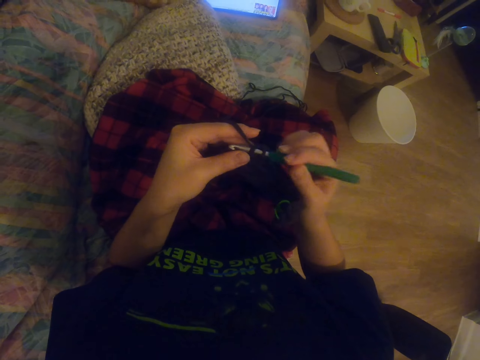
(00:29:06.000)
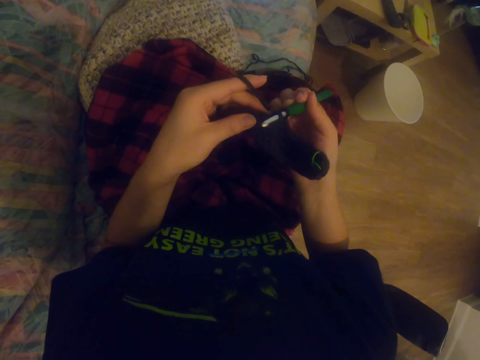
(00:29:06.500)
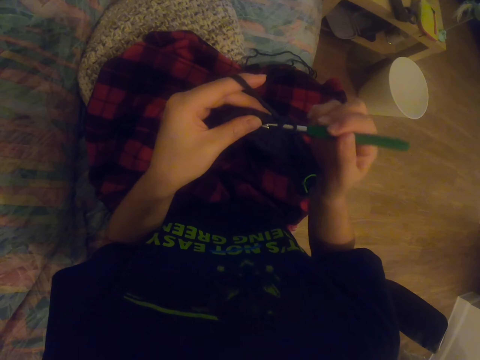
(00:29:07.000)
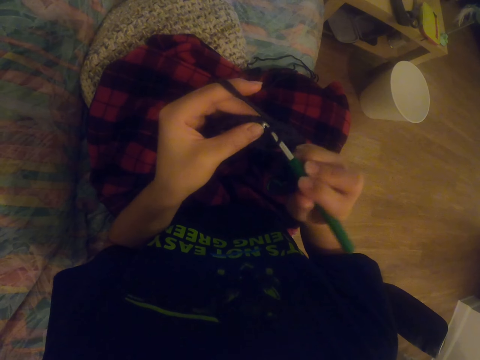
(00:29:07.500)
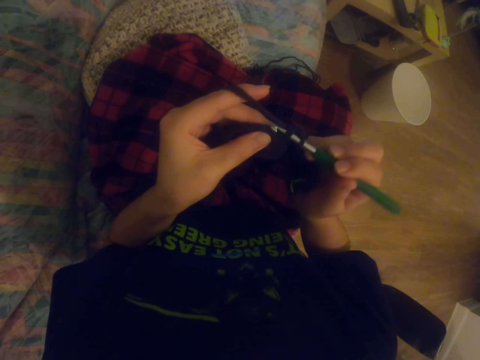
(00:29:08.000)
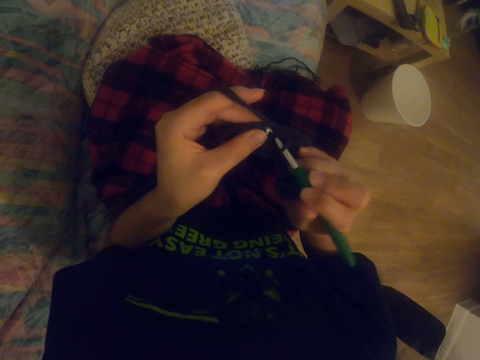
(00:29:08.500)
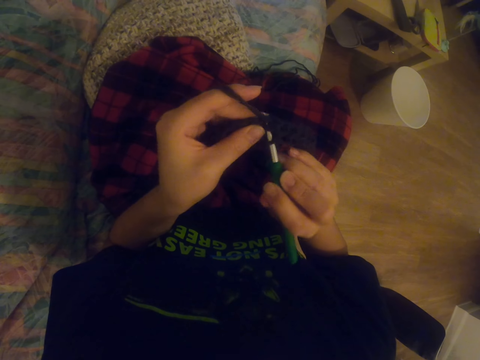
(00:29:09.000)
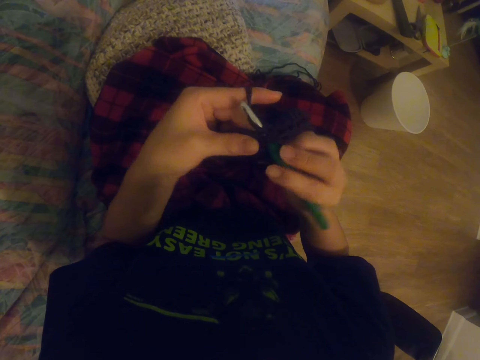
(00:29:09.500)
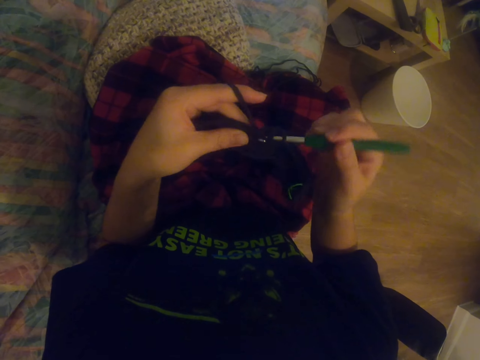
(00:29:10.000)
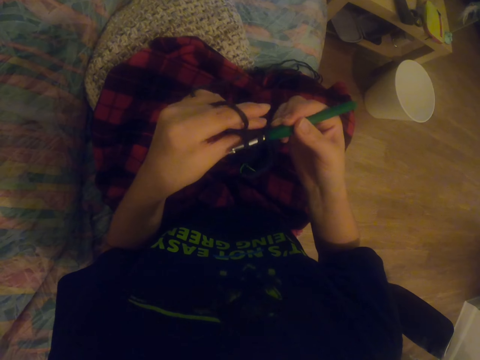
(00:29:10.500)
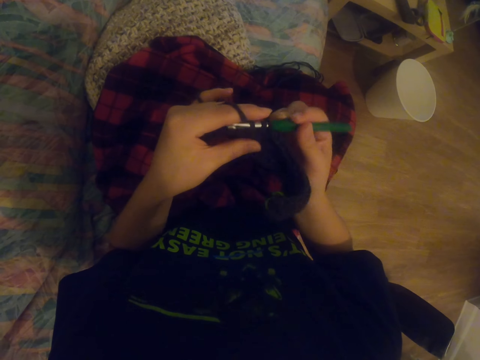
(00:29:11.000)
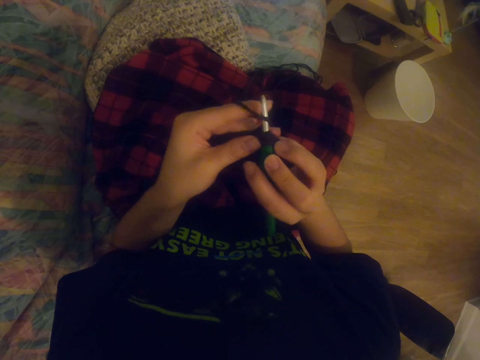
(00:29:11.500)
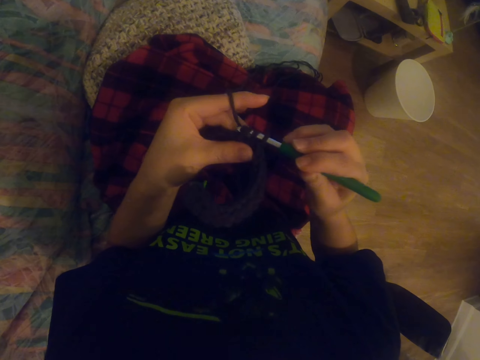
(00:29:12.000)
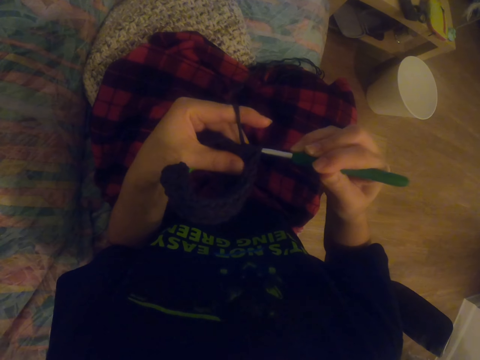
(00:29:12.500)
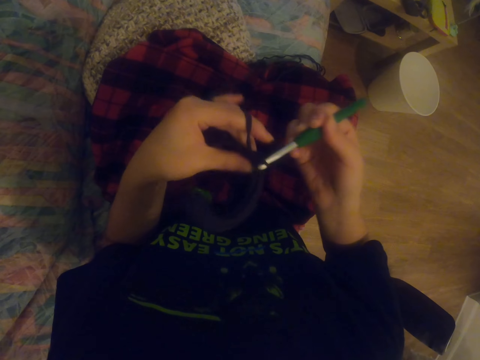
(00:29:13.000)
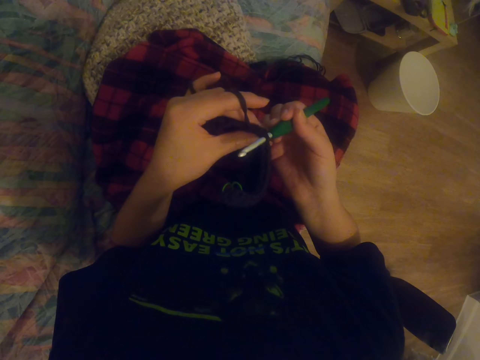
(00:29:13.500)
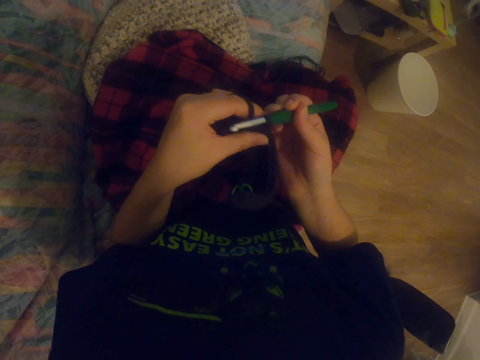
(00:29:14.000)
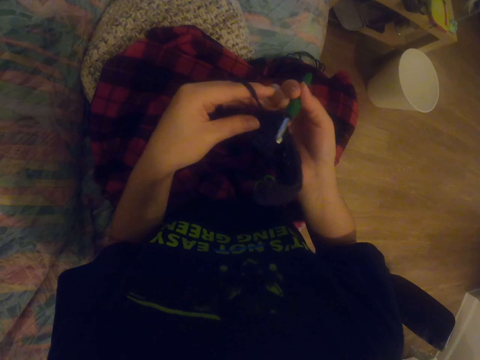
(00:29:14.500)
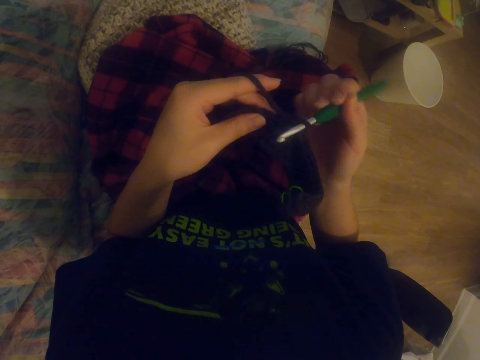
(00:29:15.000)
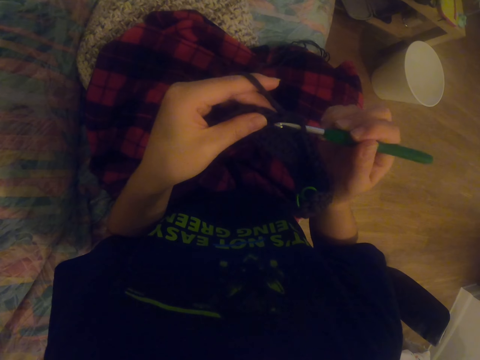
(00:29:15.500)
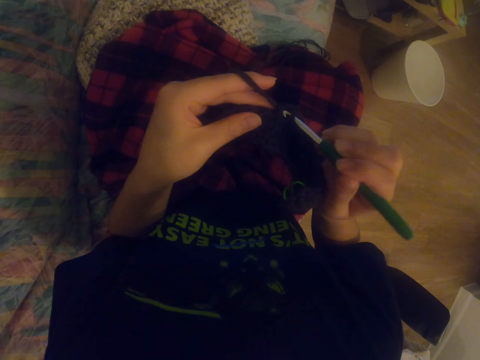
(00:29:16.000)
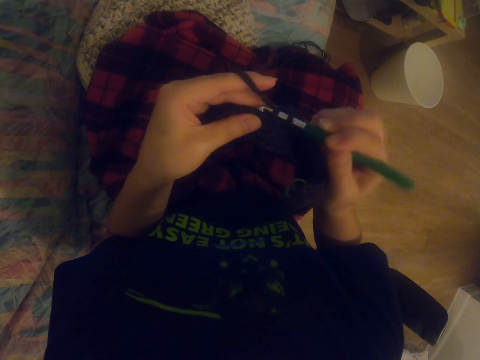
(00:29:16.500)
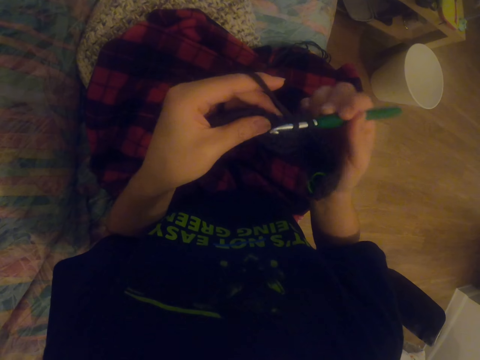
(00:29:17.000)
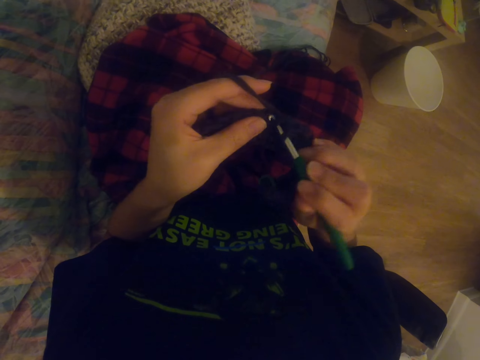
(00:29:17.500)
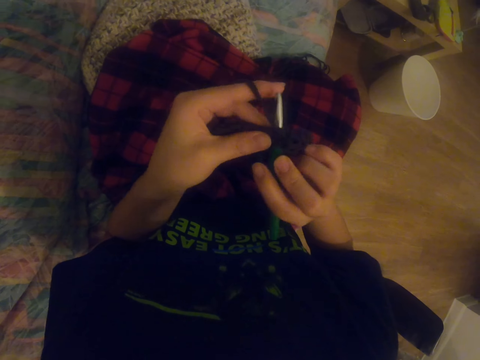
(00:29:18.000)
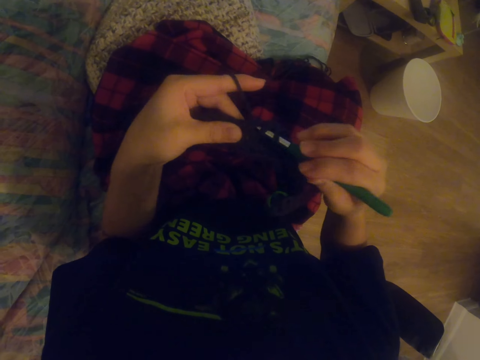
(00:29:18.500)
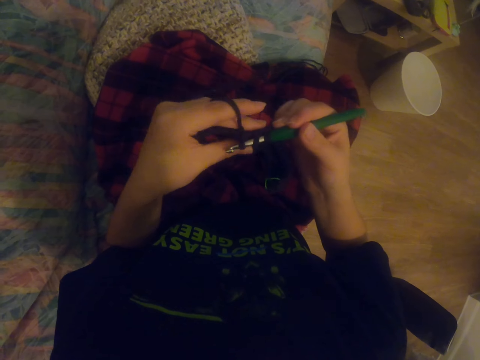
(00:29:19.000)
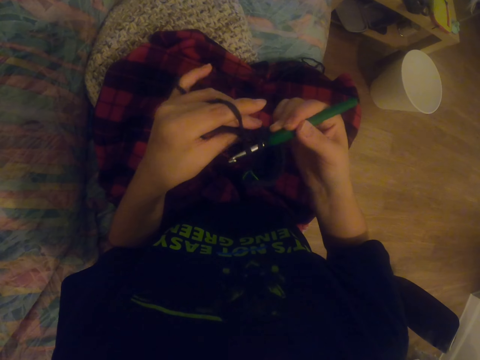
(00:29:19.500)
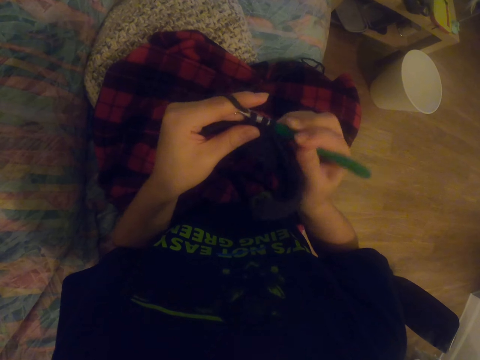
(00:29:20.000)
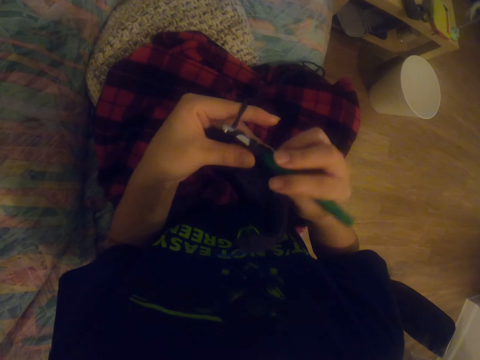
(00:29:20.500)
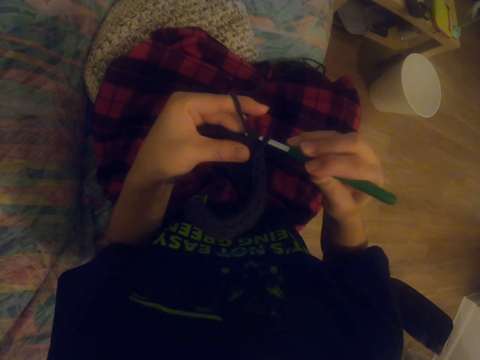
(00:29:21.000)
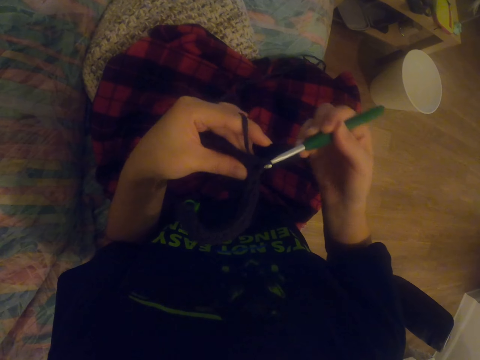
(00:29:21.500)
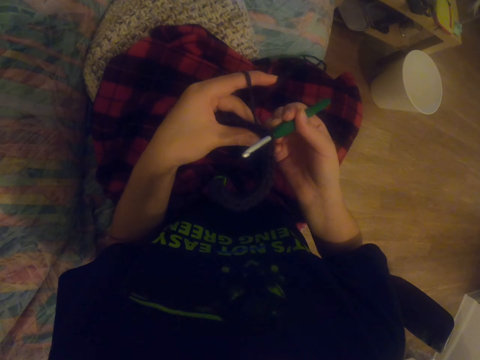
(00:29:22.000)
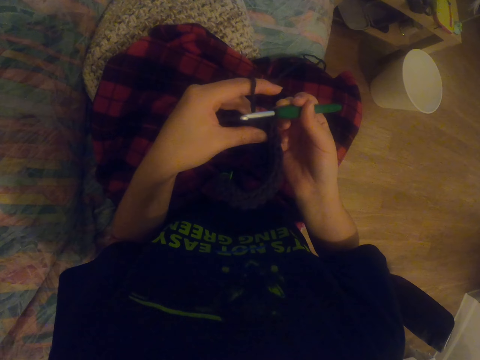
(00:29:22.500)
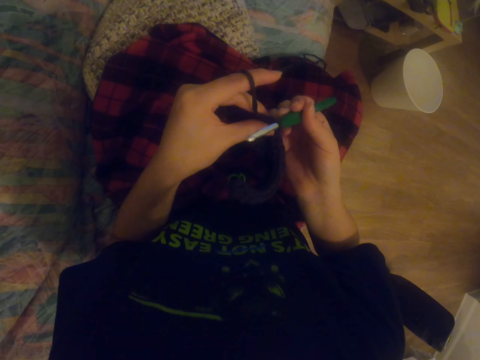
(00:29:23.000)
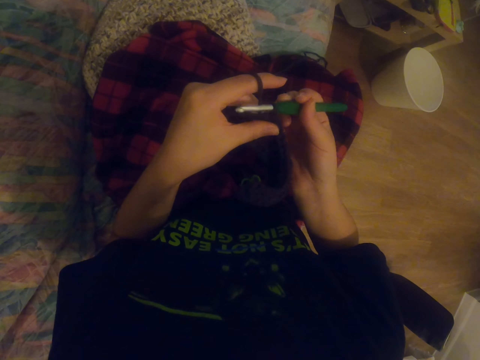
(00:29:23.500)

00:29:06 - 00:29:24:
The camera wearer stares at the tablet. They knit a sock with the knitting needle. They do so repeatedly.

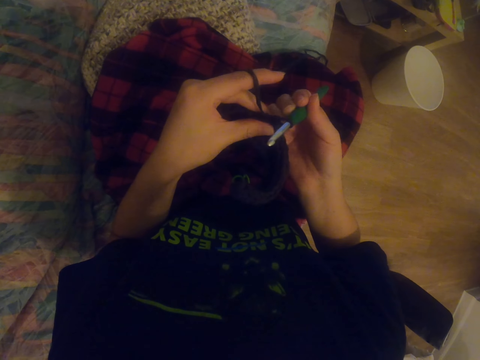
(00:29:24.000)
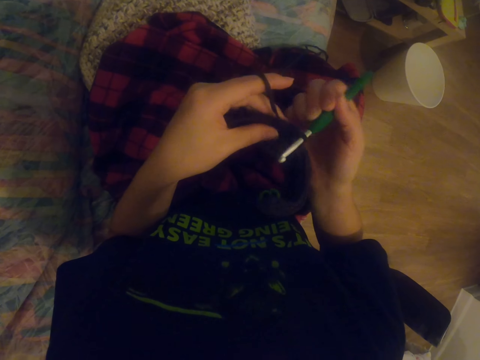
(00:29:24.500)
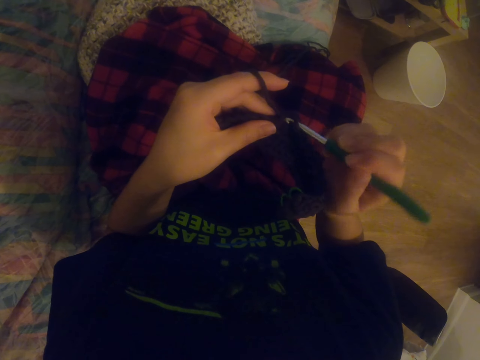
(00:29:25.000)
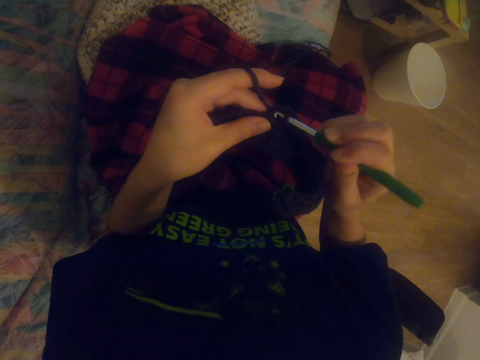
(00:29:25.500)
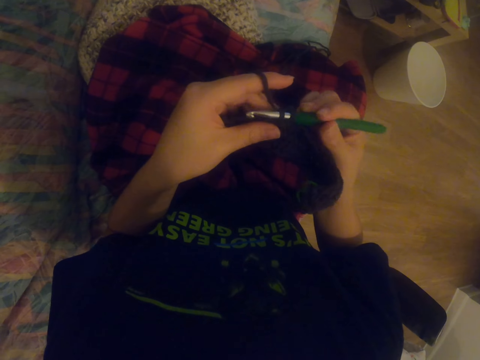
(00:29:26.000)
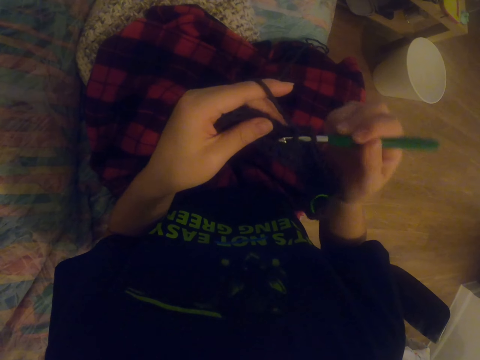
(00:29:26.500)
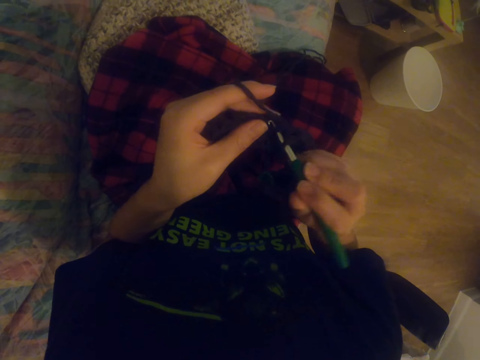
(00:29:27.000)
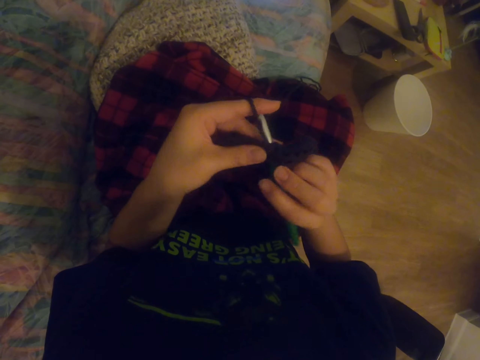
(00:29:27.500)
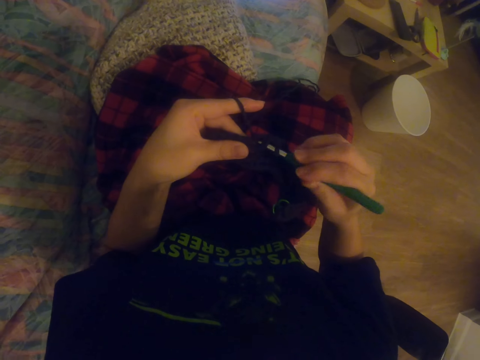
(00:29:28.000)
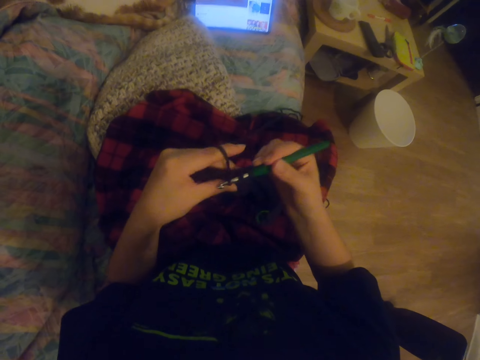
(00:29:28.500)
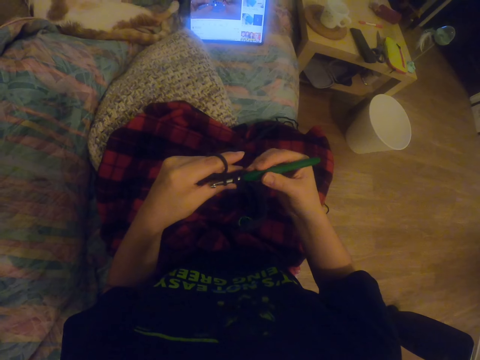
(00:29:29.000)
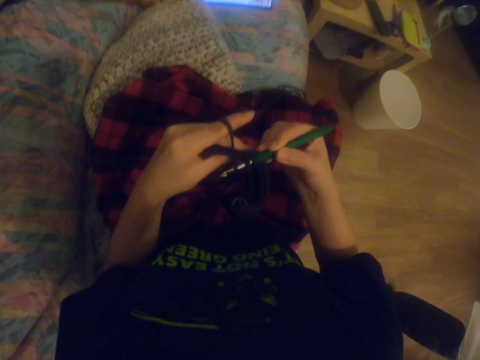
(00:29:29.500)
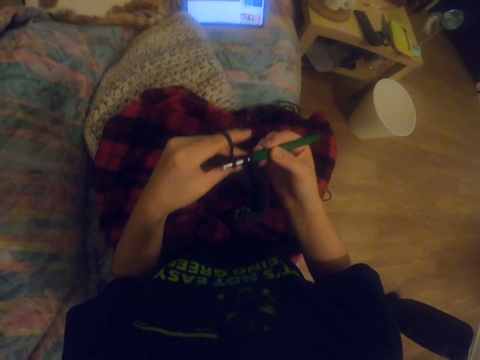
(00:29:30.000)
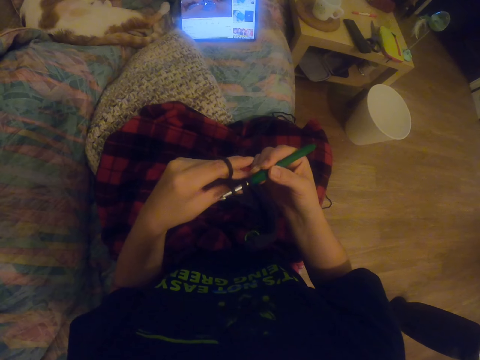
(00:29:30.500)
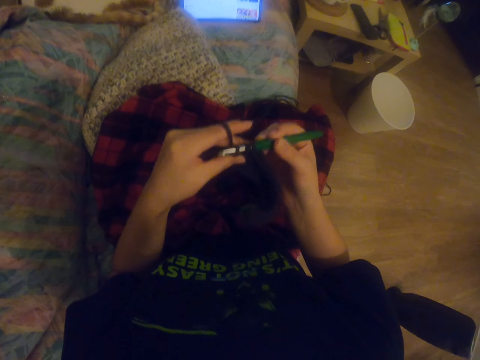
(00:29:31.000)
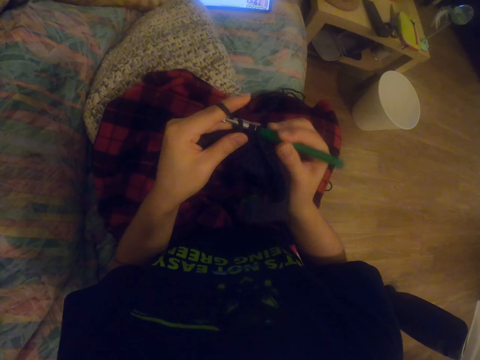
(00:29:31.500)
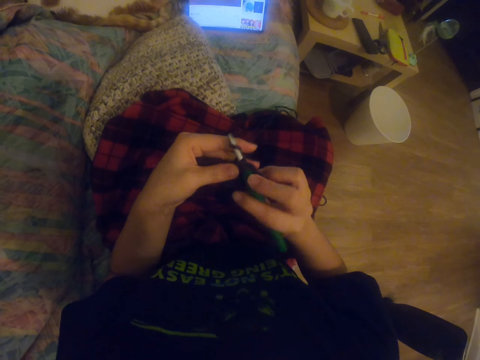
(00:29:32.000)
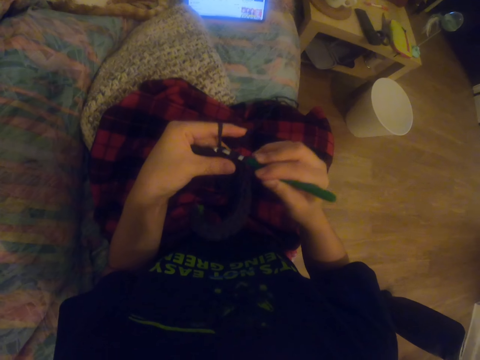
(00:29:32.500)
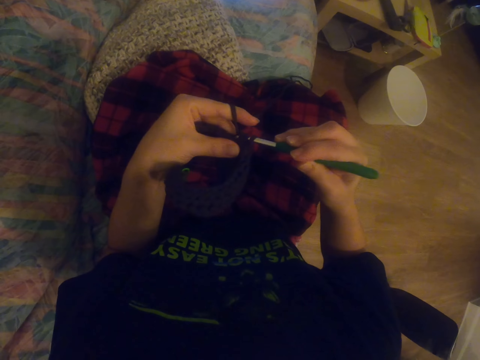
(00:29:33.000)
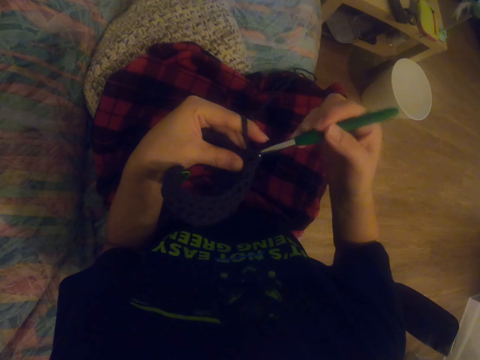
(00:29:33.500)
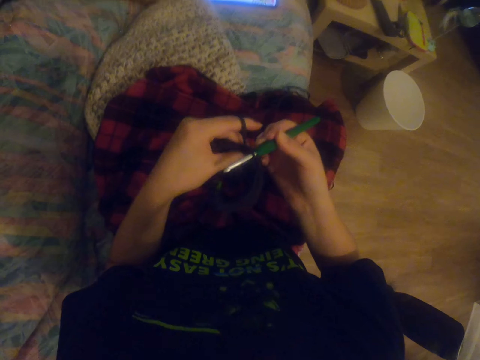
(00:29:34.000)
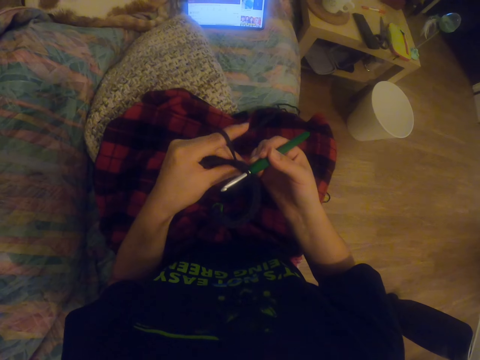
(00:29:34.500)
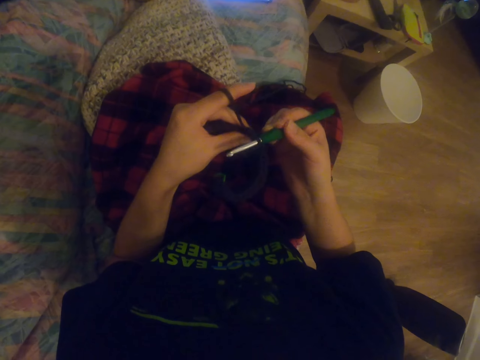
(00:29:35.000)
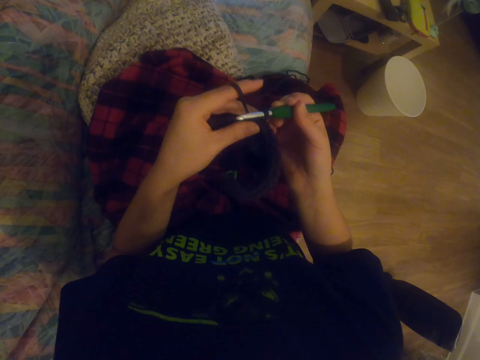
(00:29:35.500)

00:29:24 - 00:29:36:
The camera wearer knits a sock with the knitting needle. They look around. They stare at the tablet. They knit the sock with the knitting needle. They stare at the tablet.
